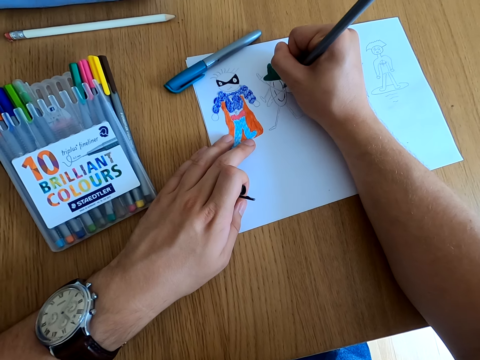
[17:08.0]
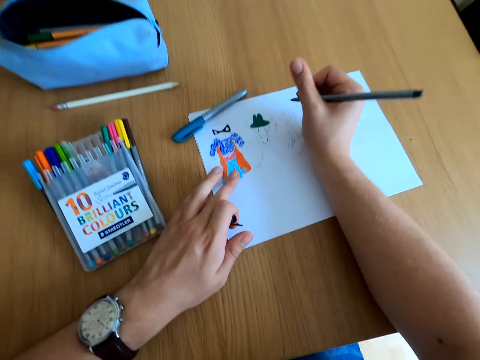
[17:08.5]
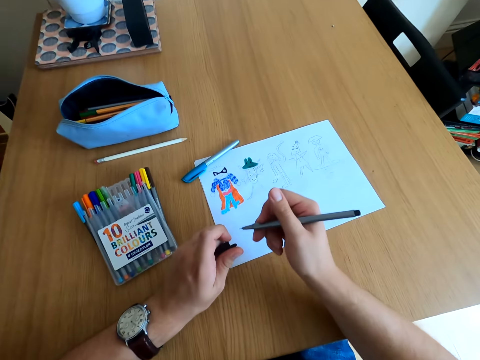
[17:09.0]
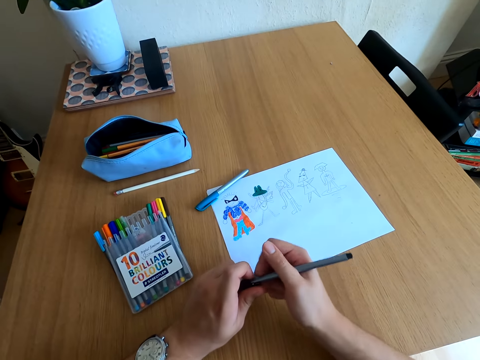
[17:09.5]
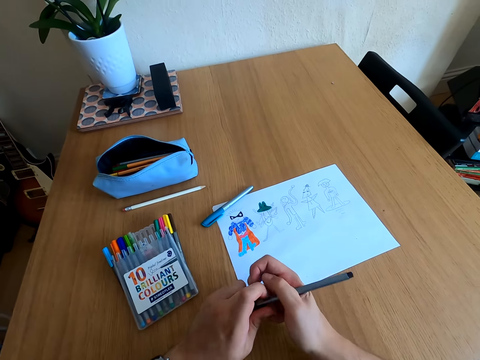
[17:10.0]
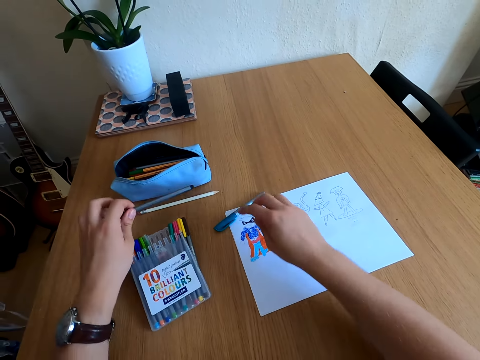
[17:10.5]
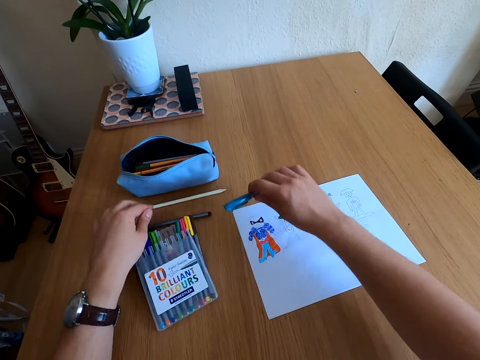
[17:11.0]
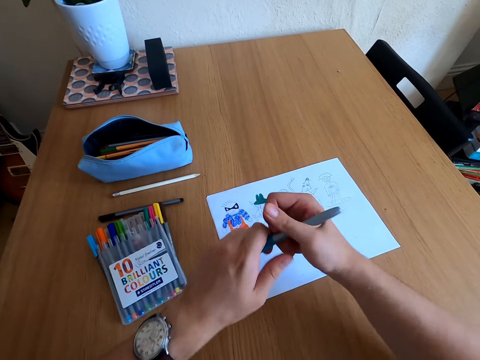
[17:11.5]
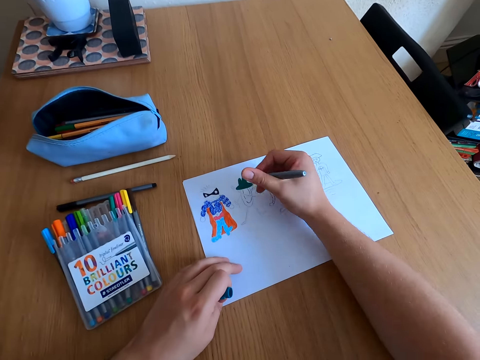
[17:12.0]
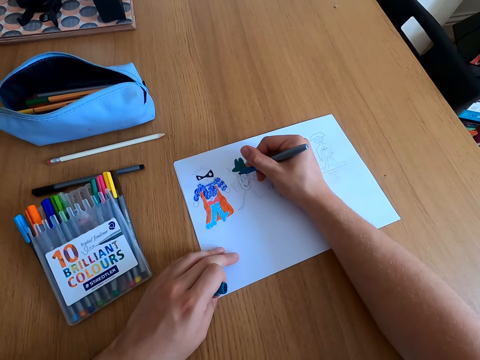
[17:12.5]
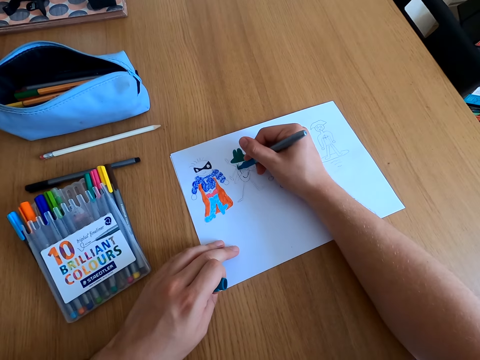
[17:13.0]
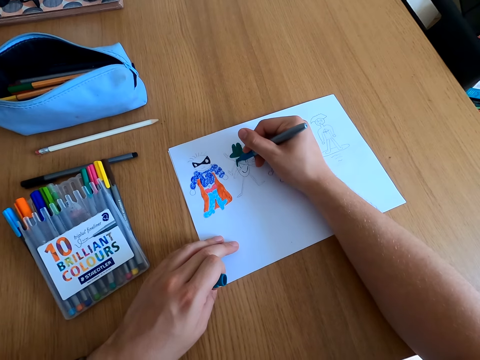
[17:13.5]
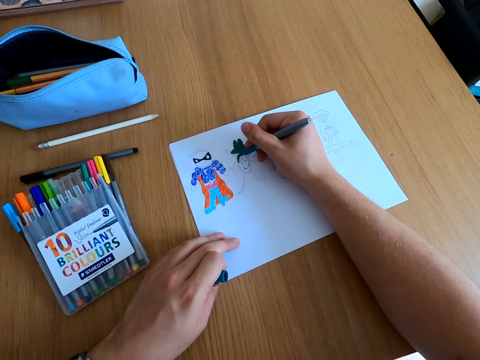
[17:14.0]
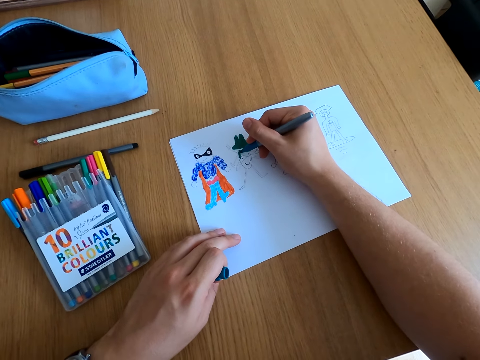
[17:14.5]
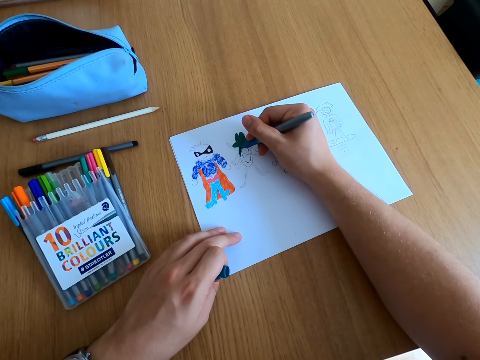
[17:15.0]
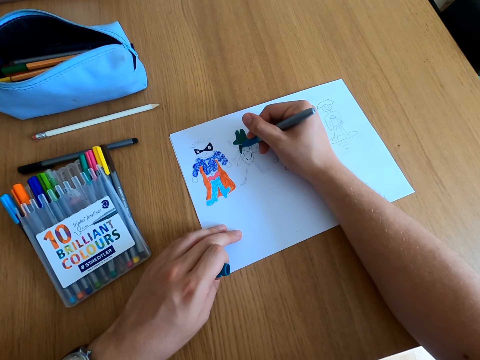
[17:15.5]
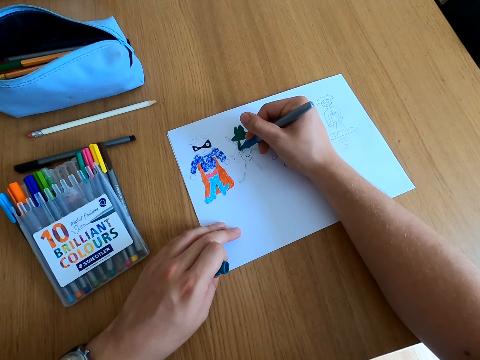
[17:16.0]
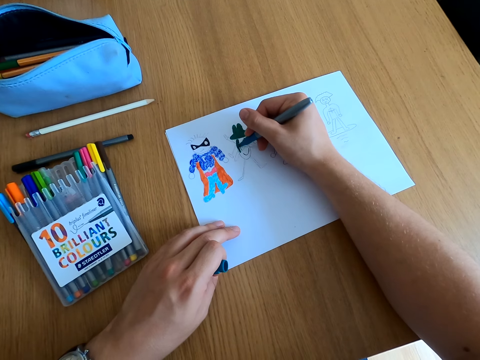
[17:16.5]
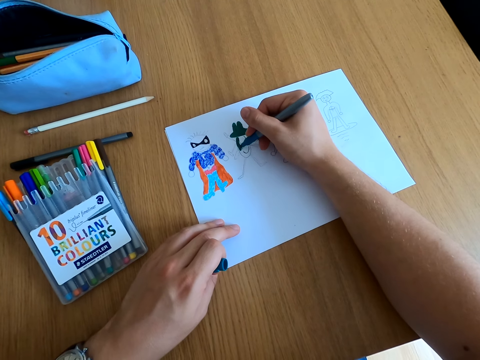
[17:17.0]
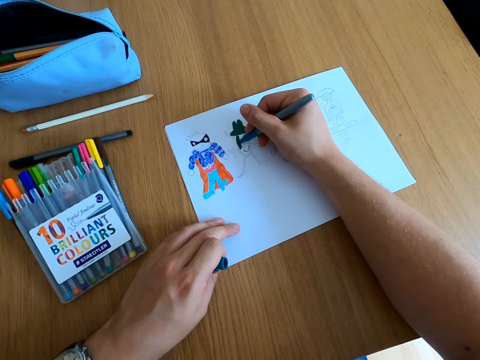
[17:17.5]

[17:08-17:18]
The camera wearer closes the color pen lid. They place the color pen on the table. They pick up the color pencil. They open the color pen lid. They color the drawing.

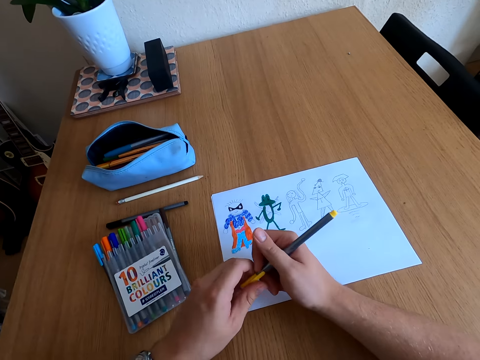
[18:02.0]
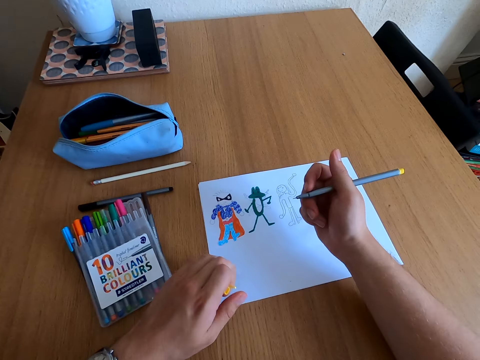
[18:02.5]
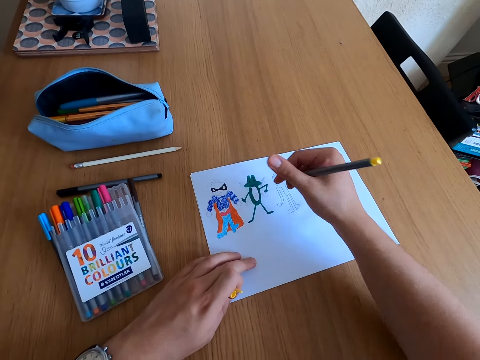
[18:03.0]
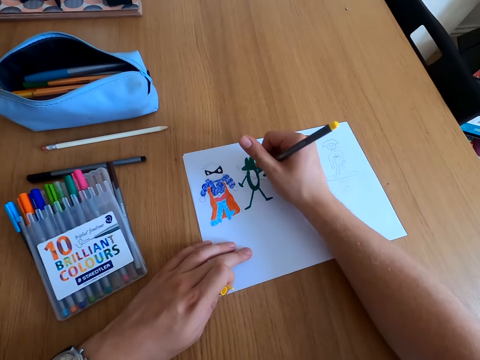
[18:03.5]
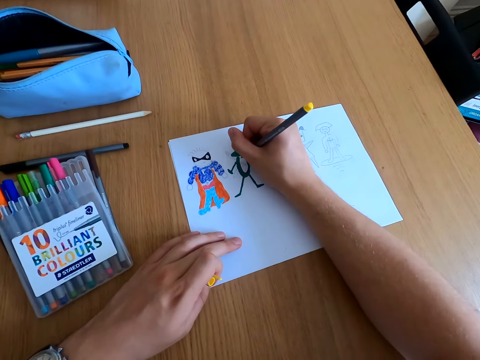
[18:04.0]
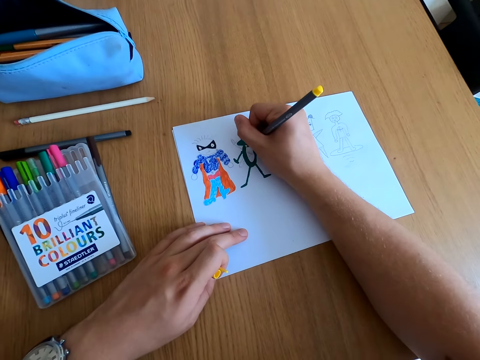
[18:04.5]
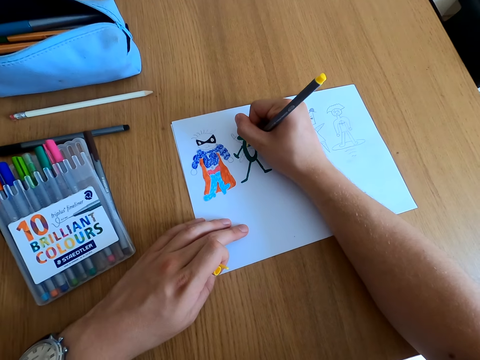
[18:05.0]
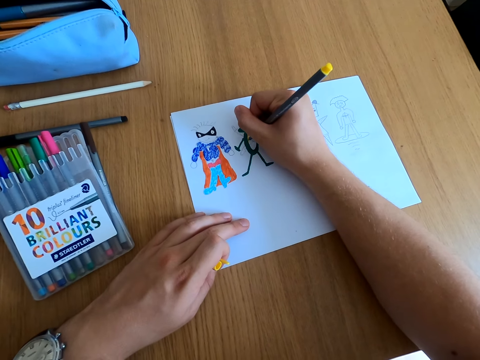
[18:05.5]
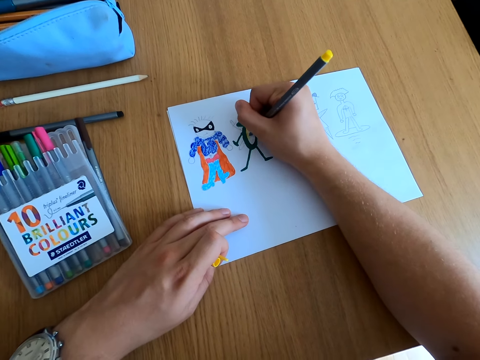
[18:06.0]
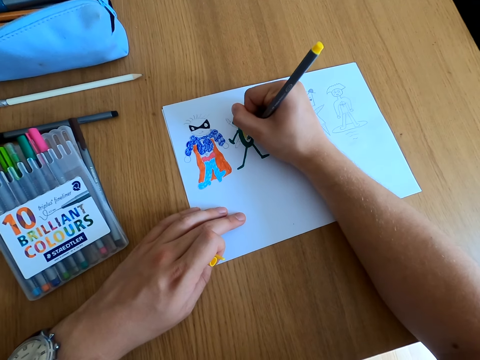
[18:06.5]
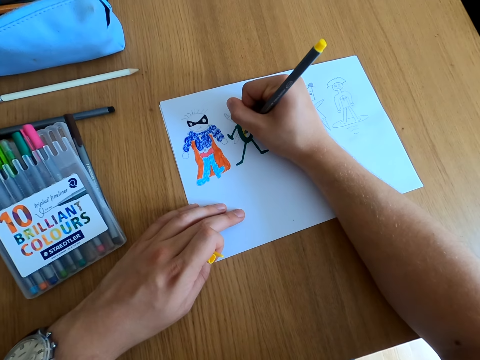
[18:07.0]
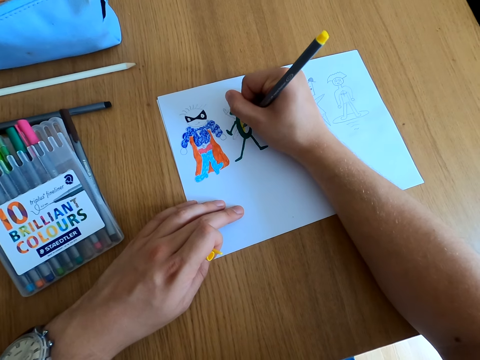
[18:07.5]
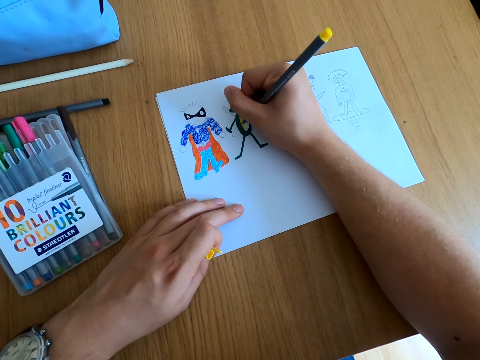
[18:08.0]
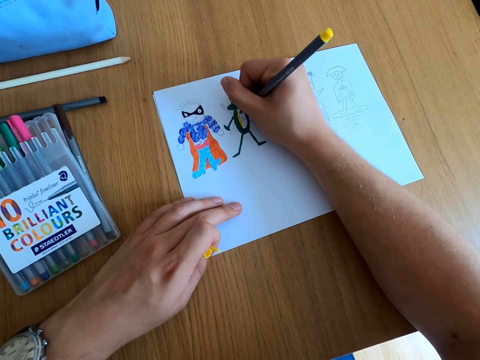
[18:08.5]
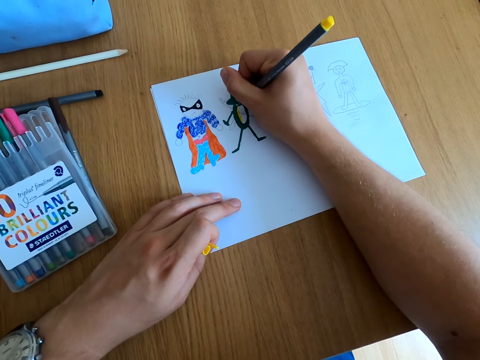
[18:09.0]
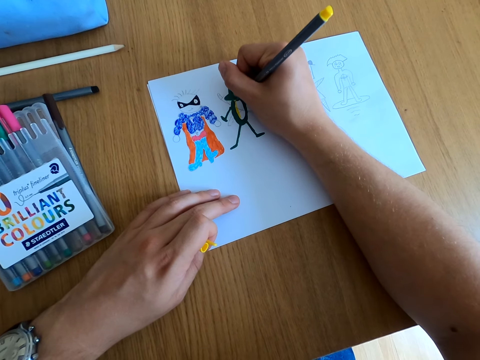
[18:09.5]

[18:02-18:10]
The camera wearer colors the drawing.

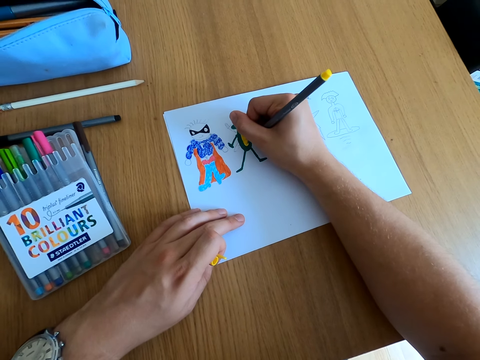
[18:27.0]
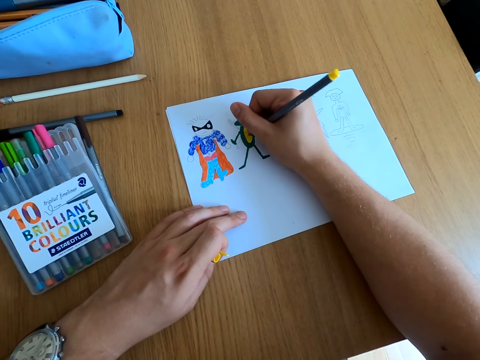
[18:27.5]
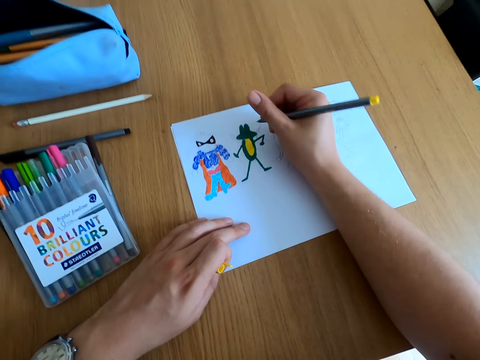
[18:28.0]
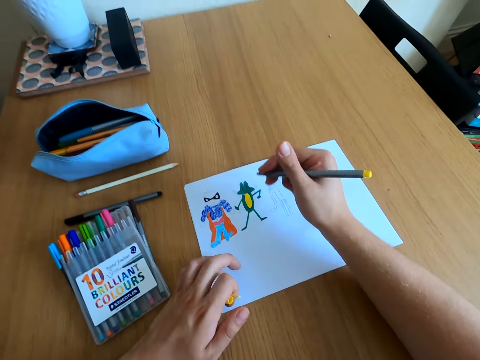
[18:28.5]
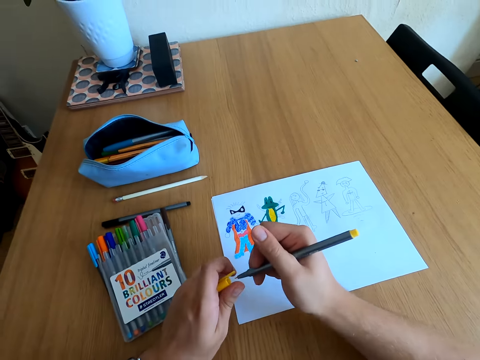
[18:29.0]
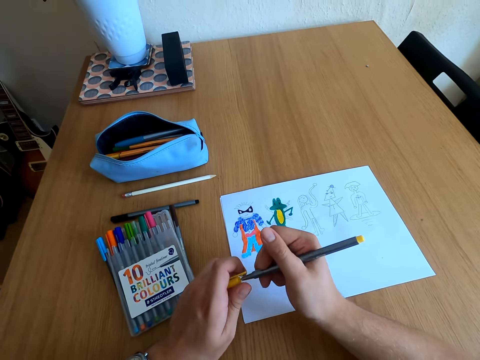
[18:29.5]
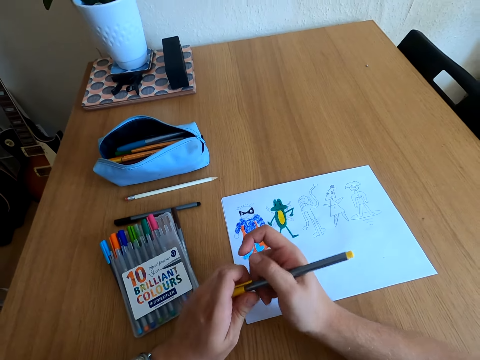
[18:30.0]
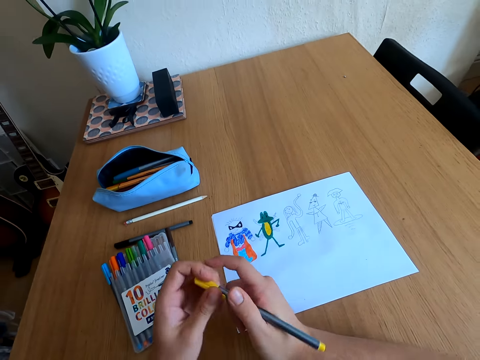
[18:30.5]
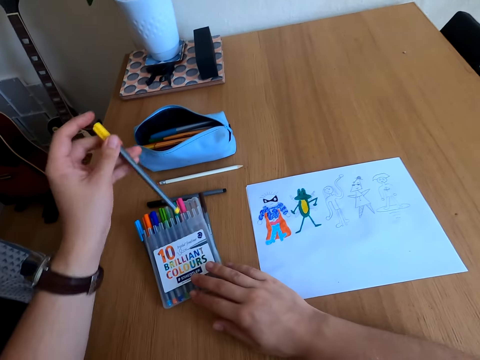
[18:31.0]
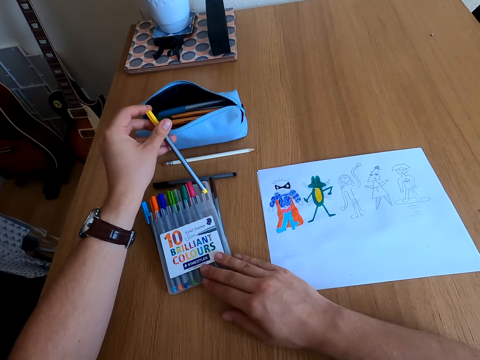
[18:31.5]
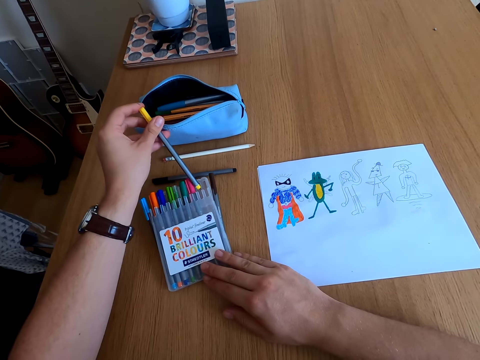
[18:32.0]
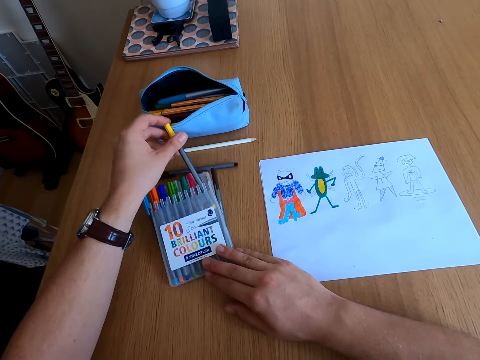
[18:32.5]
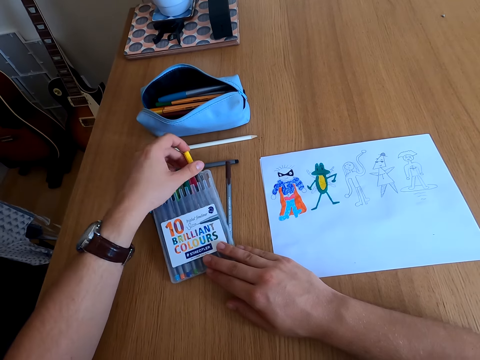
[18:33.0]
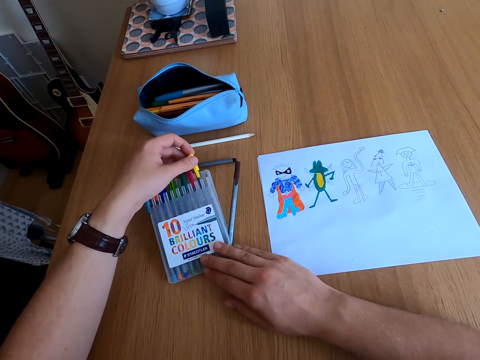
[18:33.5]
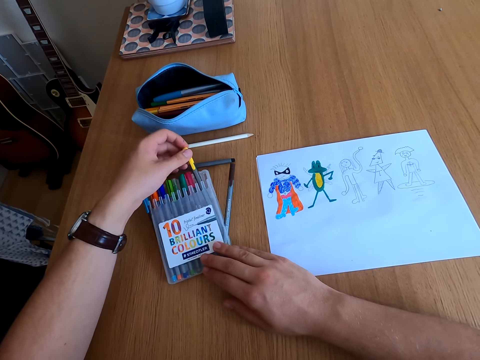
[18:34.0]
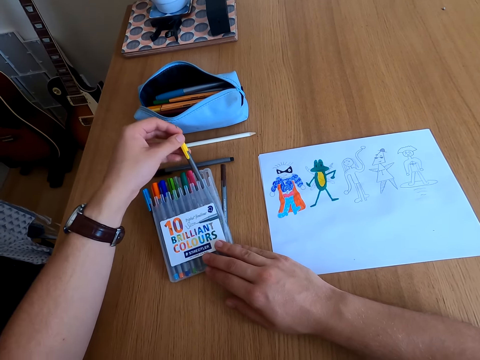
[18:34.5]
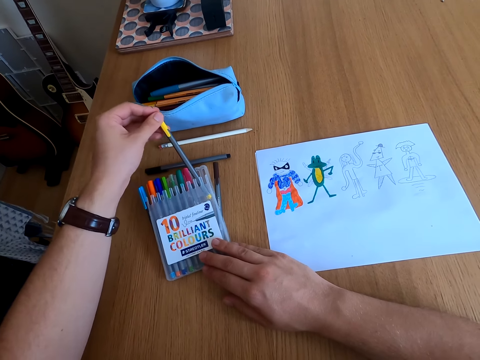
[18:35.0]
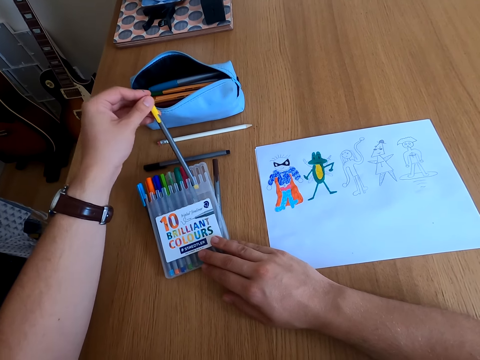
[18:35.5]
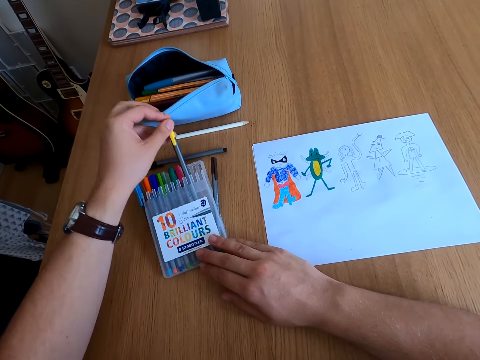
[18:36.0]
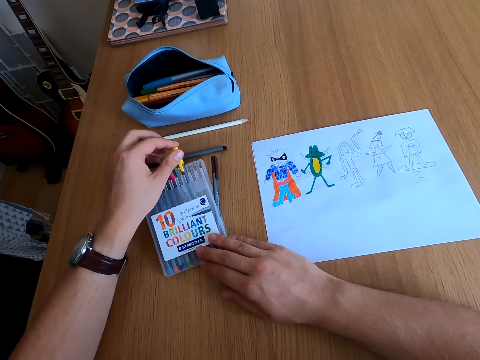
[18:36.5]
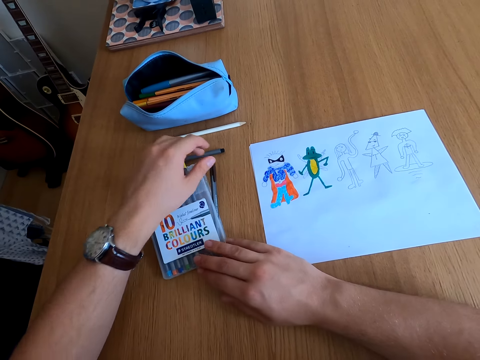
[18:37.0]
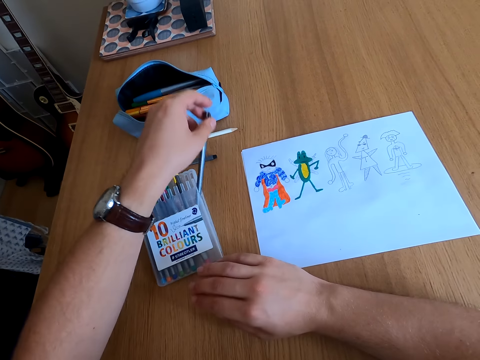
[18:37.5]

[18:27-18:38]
The camera wearer looks at the drawings. They close the color pen lid. They place the color pen in the kit. They pick up a color pencil.
